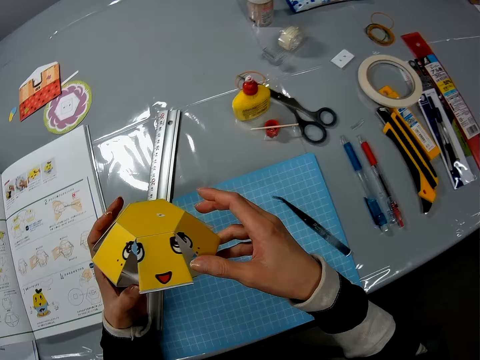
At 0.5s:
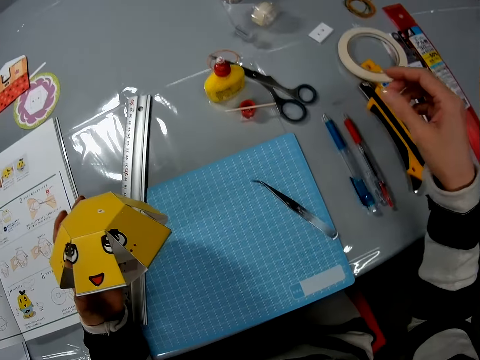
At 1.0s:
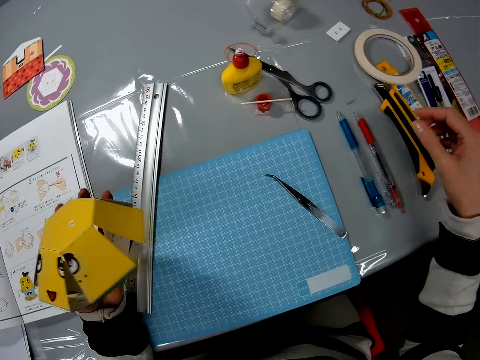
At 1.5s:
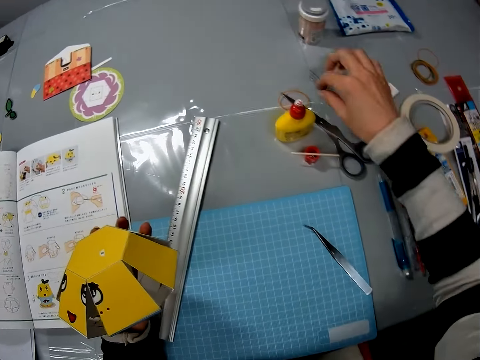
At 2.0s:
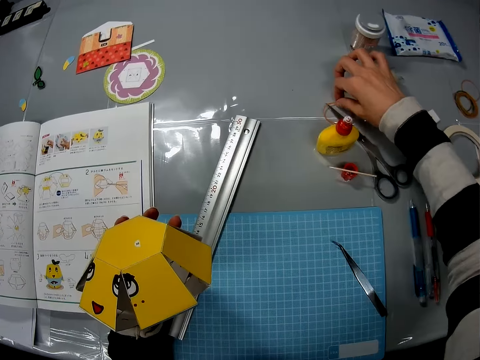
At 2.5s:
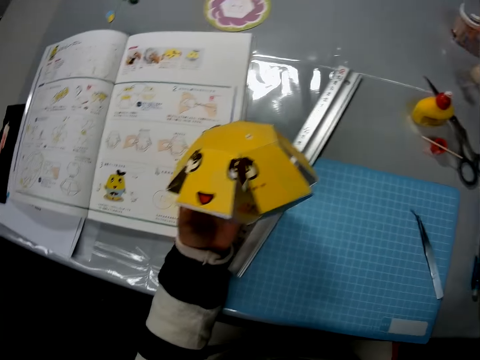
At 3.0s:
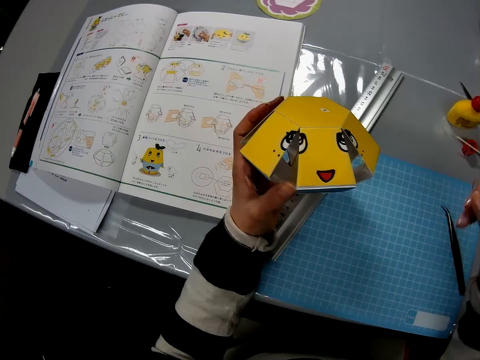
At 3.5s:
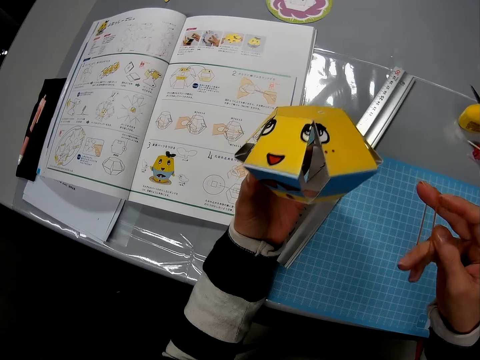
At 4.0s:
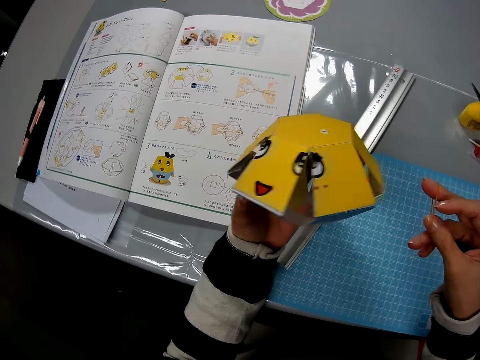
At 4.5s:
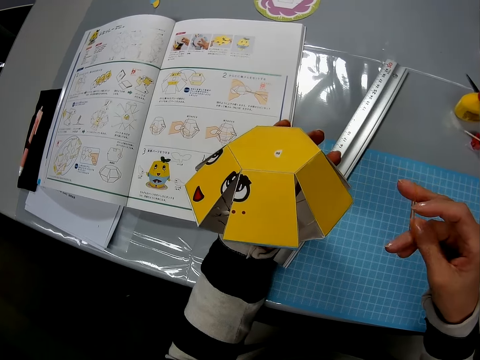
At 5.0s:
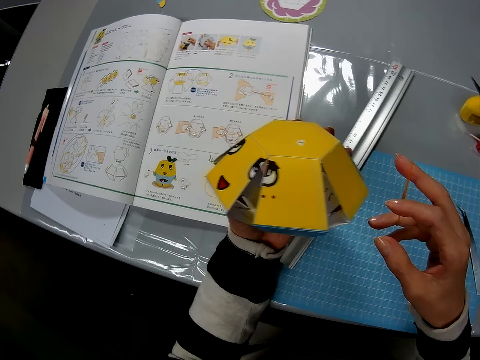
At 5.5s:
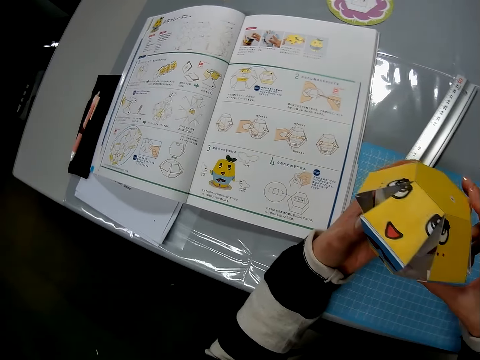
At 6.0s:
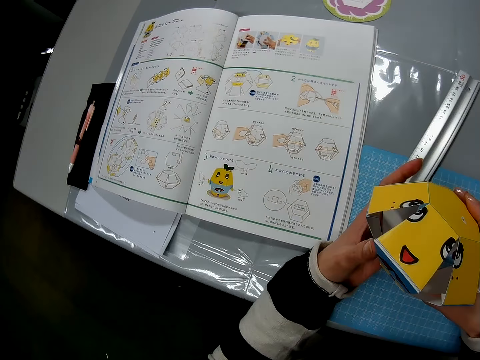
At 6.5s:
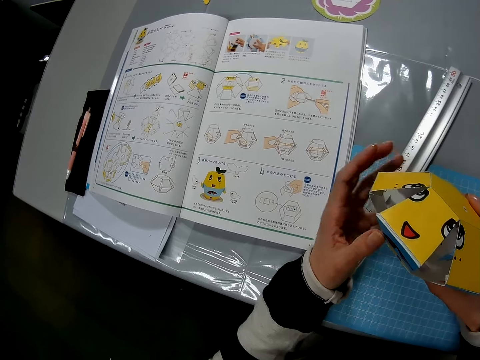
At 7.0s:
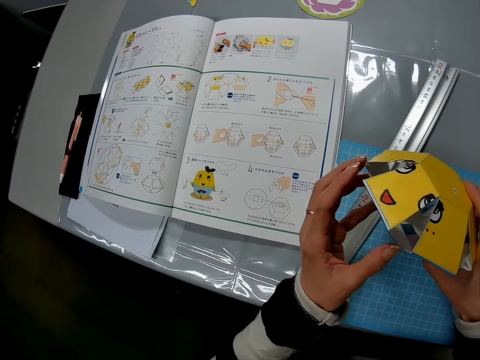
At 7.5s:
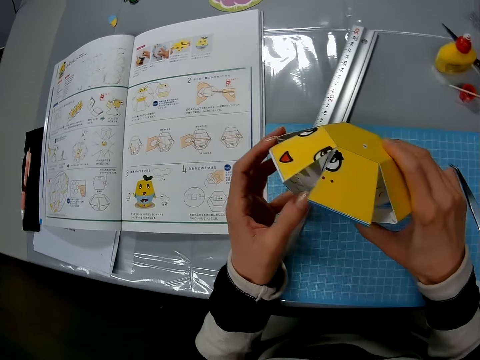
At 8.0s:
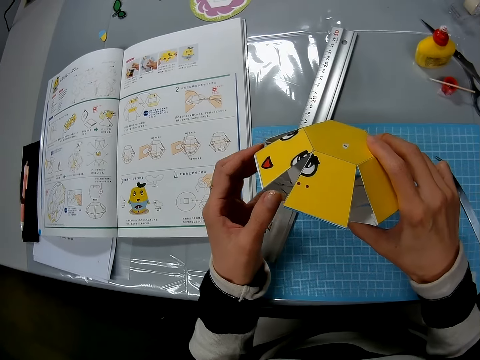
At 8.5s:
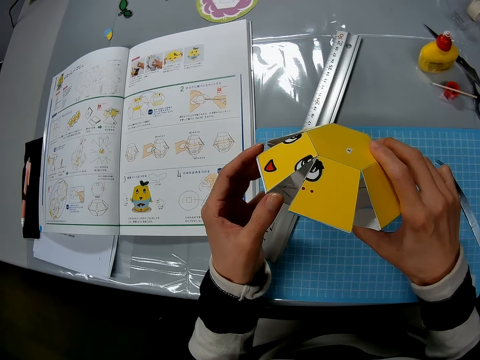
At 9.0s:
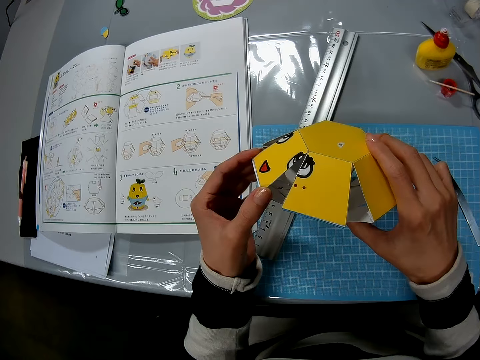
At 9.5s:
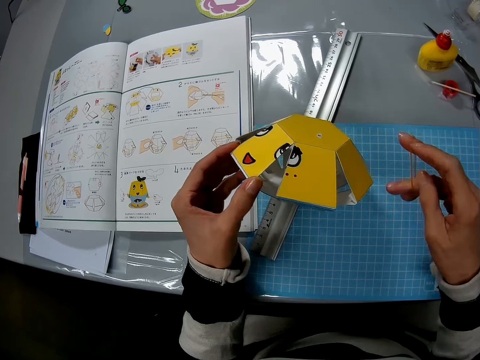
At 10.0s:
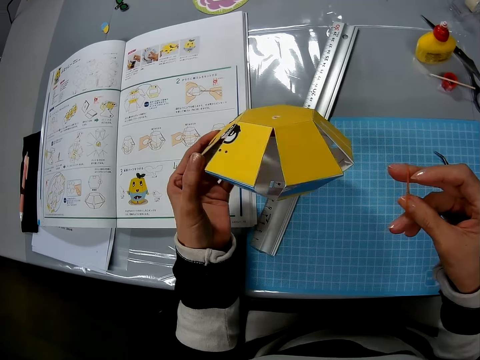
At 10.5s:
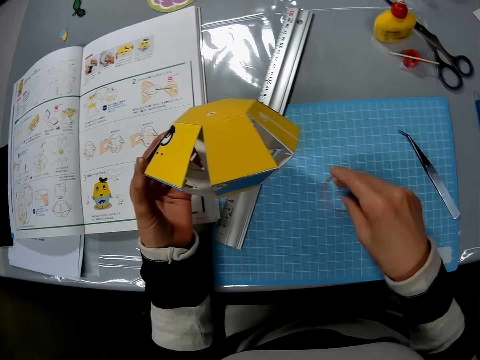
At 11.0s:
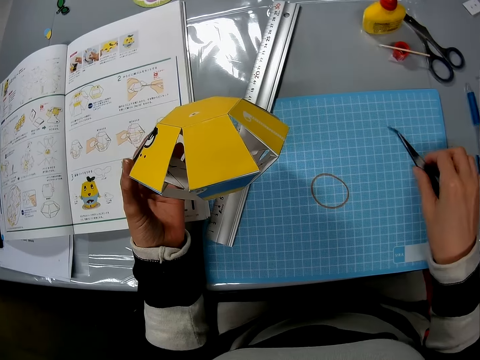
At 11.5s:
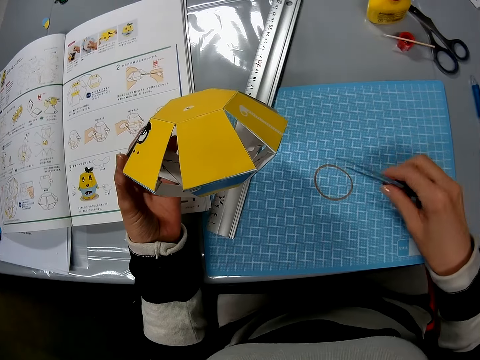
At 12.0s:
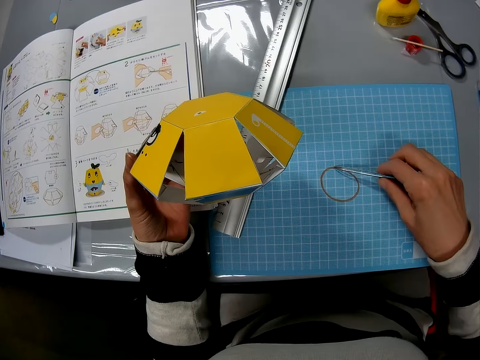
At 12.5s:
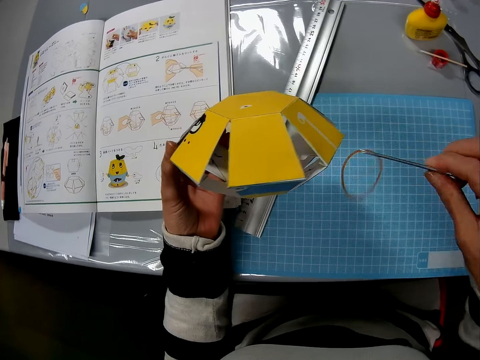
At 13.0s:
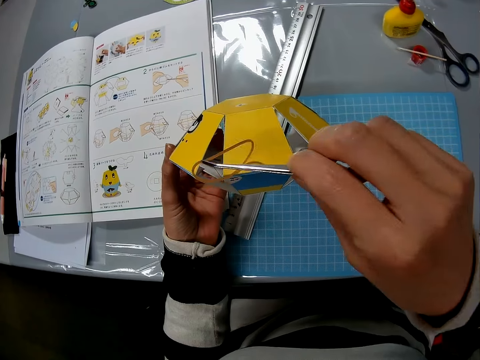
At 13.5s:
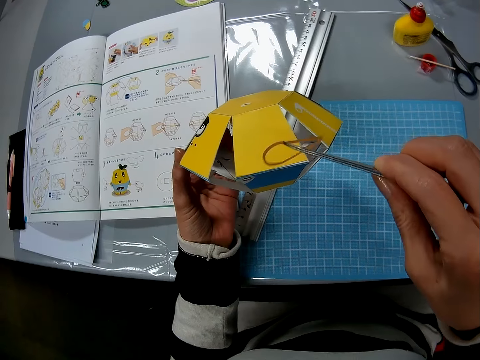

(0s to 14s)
The camera wearer holds a yellow art carton. They pick a rubber band. They hold the yellow art carton with both hands. They put the rubber band on the table. They pick the tweezers, and pick the rubber band with the tweezers.

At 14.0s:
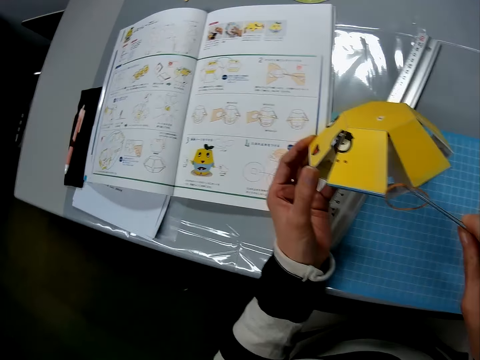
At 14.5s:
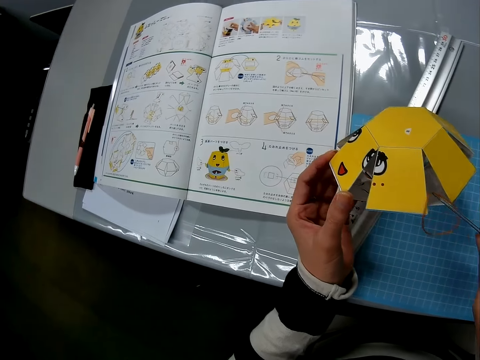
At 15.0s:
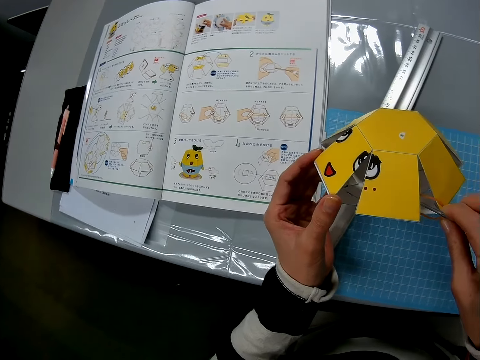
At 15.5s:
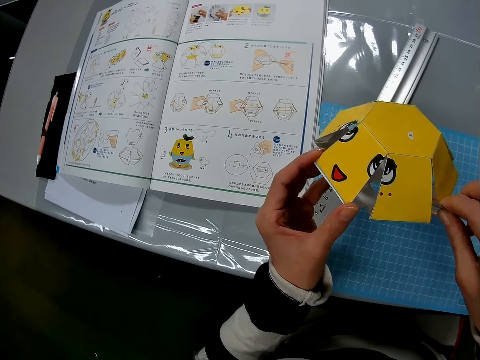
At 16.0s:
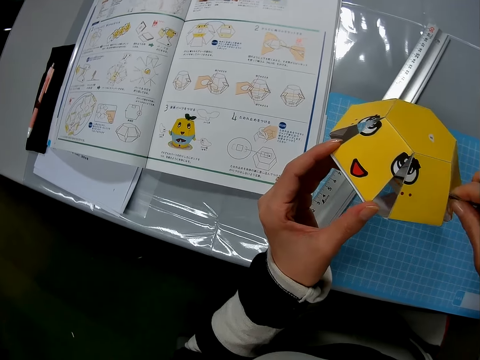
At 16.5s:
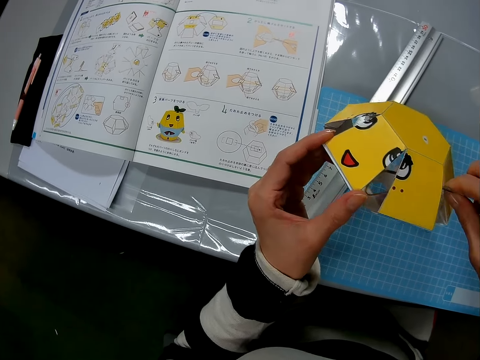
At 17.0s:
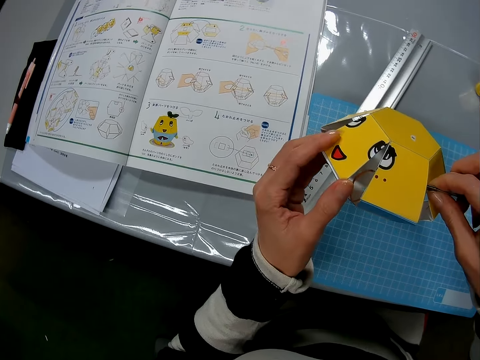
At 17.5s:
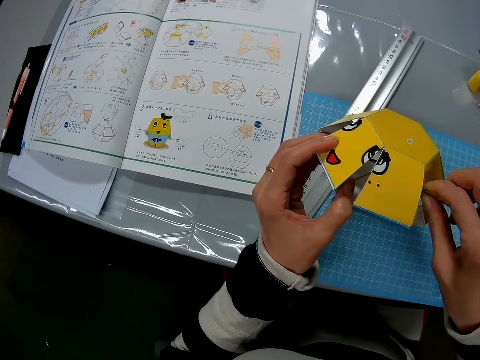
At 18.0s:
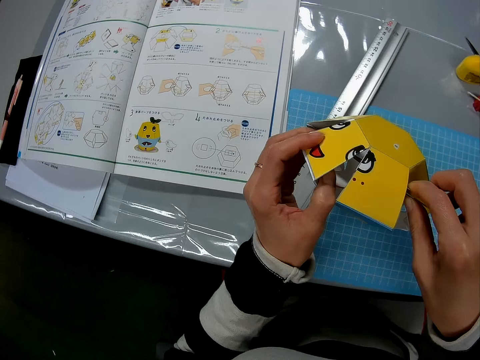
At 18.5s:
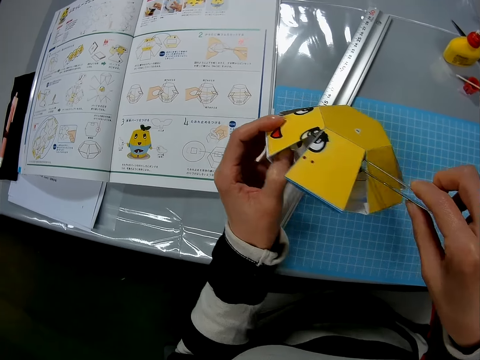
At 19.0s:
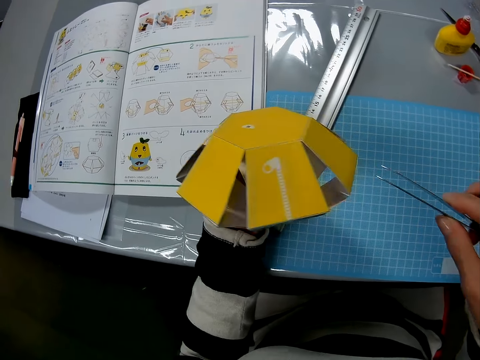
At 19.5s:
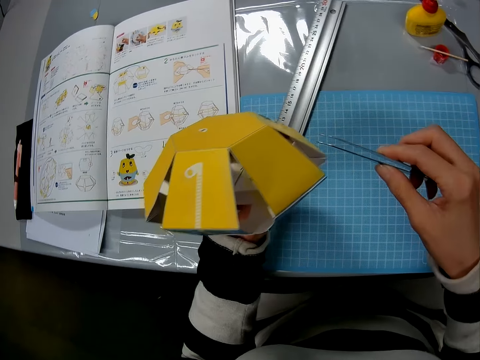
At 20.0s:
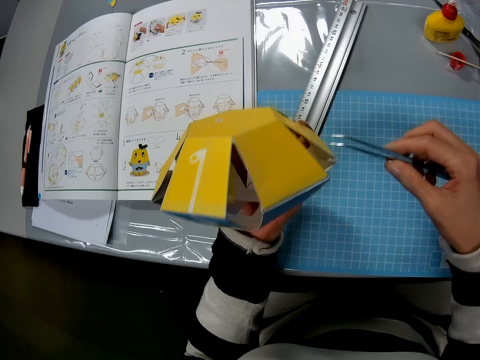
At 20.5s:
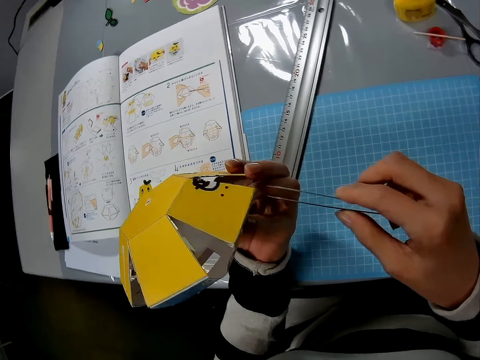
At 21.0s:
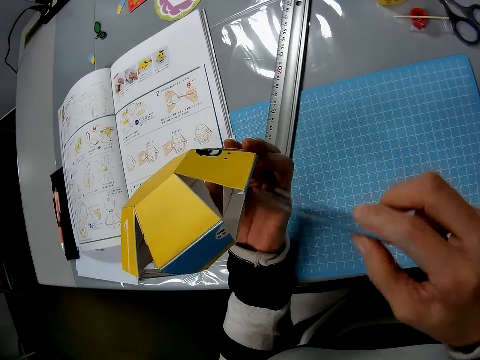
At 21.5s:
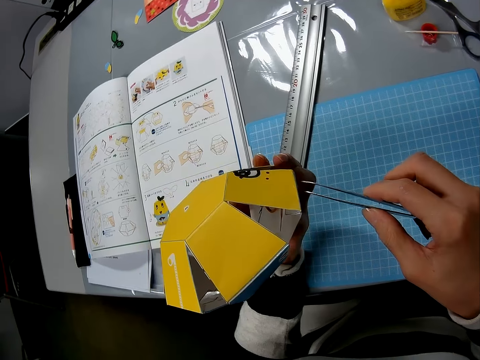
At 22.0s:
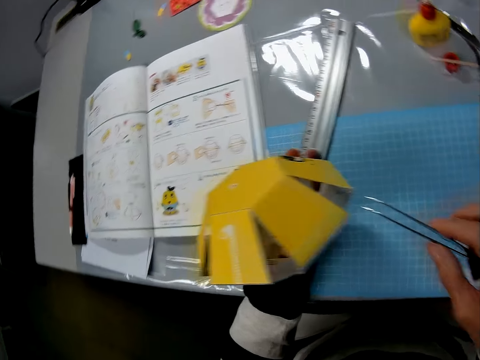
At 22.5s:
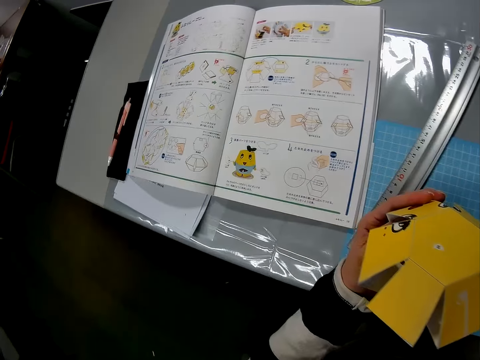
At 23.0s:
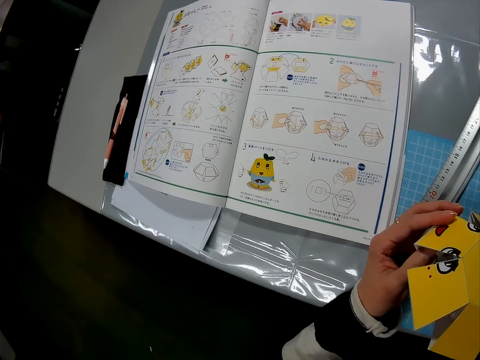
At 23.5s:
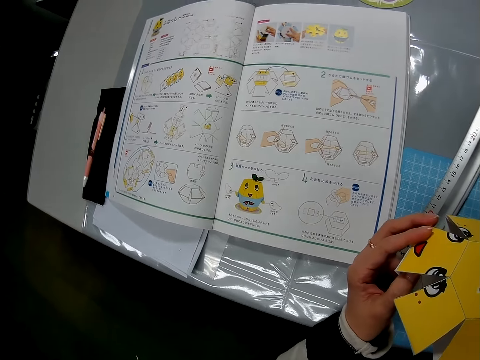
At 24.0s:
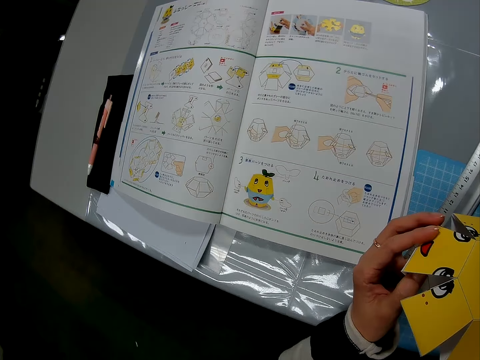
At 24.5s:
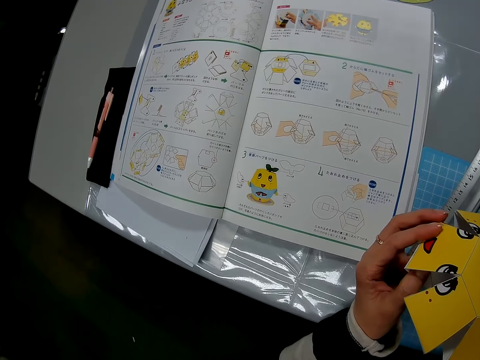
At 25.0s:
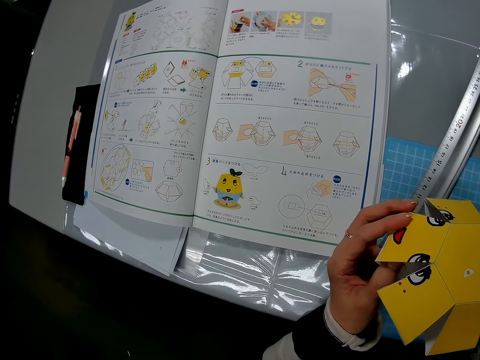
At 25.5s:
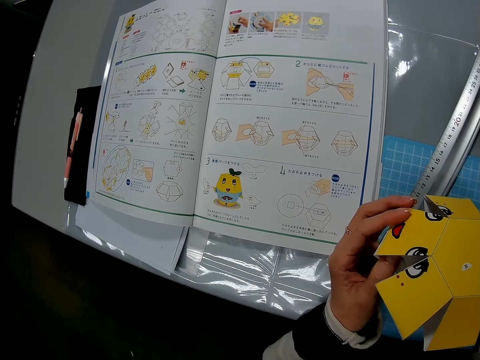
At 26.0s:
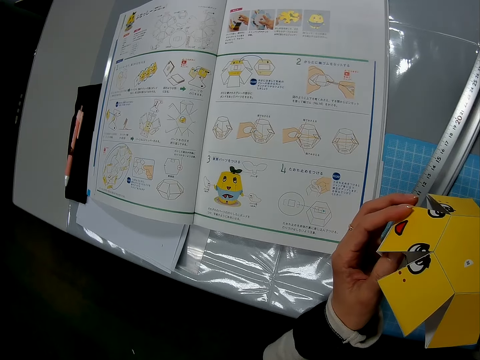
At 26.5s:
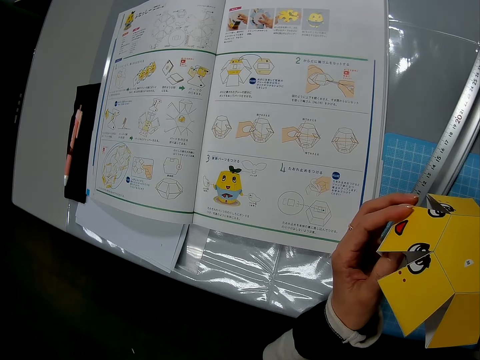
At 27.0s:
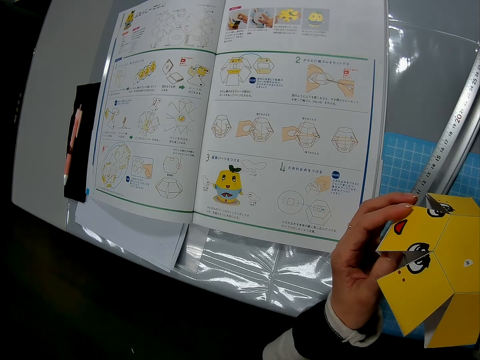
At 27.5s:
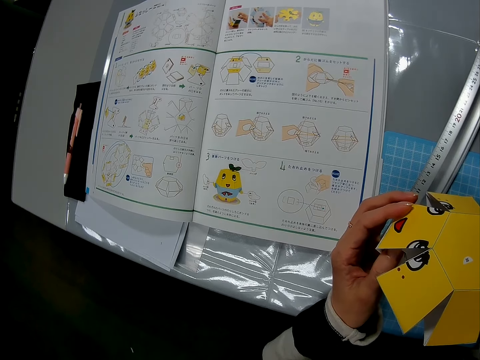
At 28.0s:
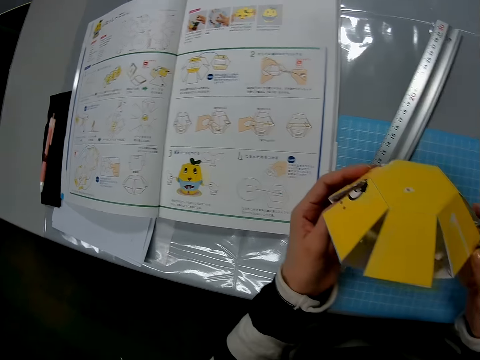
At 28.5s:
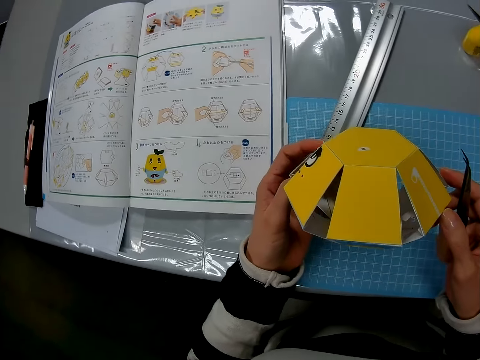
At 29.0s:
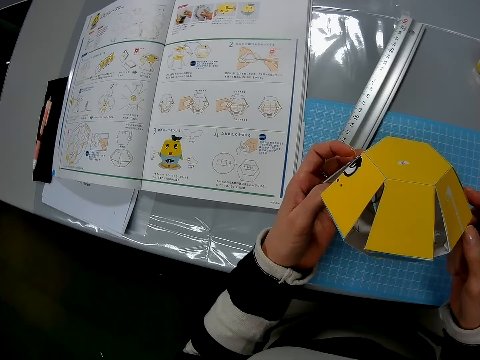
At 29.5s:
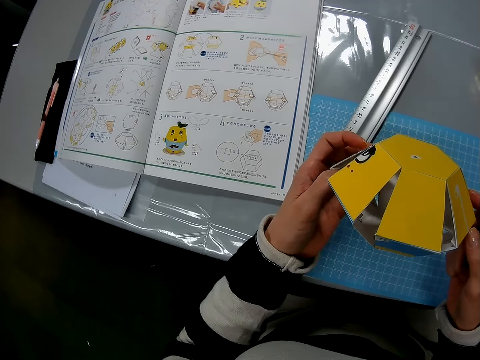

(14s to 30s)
The camera wearer inserts the rubber band in the paper craft or yellow art carton using the tweezers. She holds the rubber band with her left hand, with her thumb. She removes the tweezers from the paper craft. She holds the yellow art carton with both hands.
